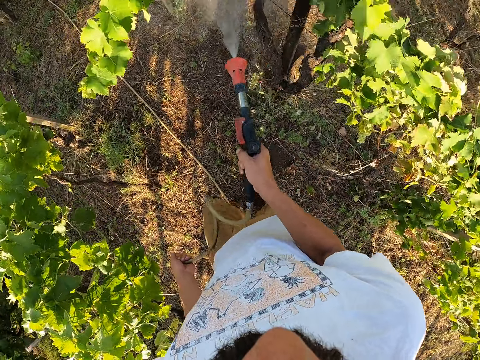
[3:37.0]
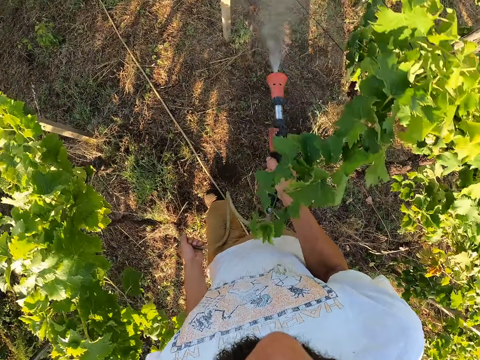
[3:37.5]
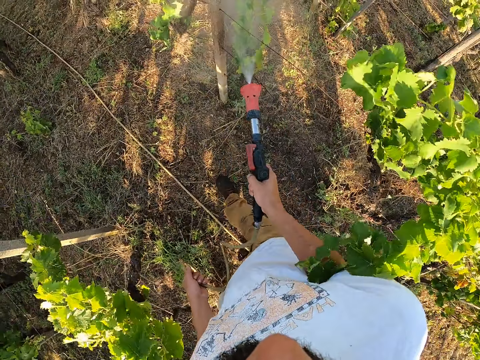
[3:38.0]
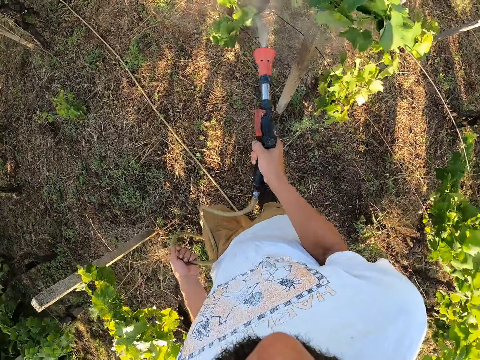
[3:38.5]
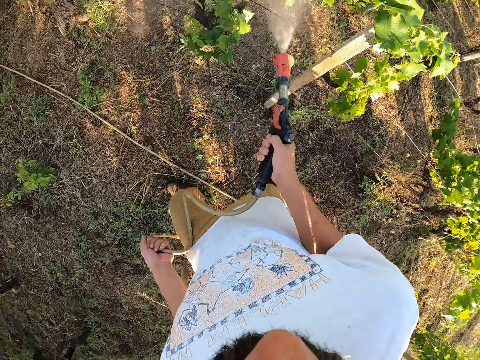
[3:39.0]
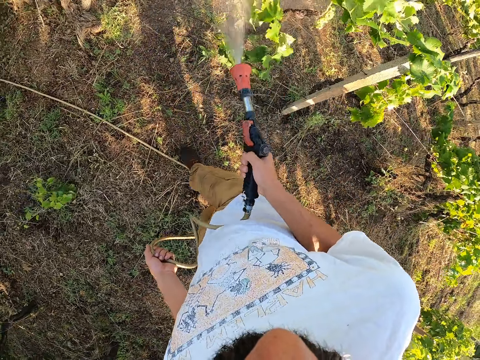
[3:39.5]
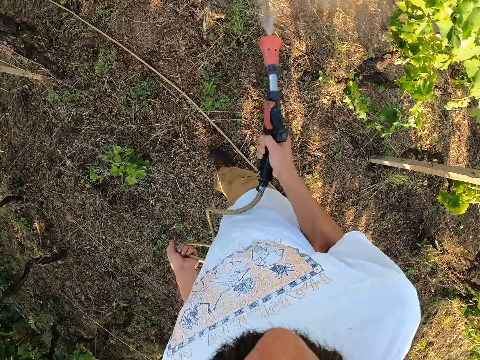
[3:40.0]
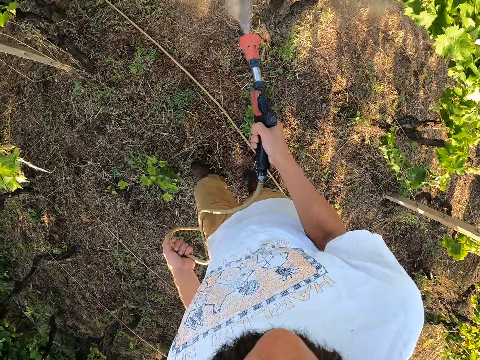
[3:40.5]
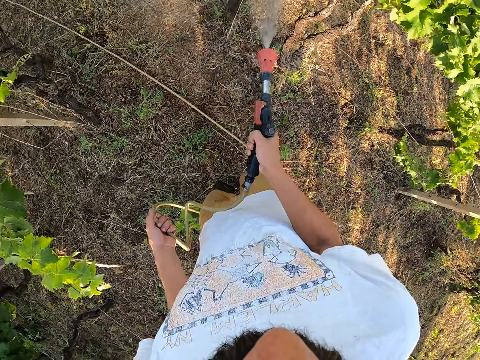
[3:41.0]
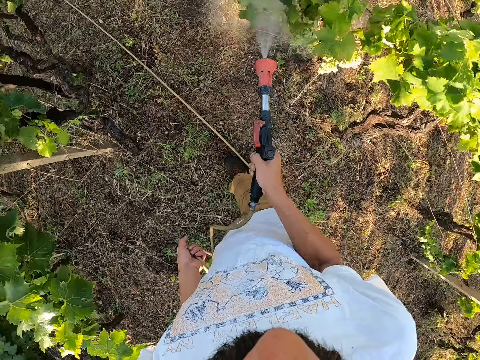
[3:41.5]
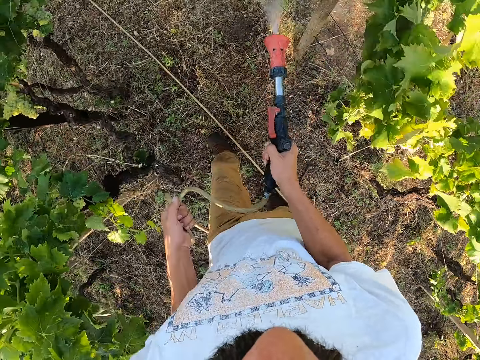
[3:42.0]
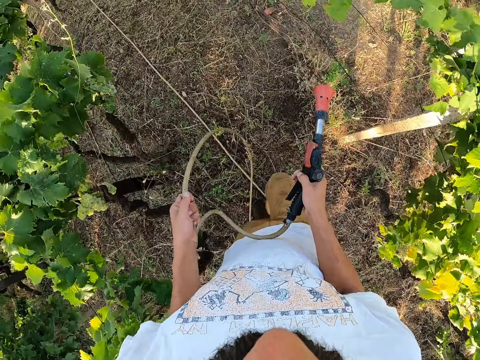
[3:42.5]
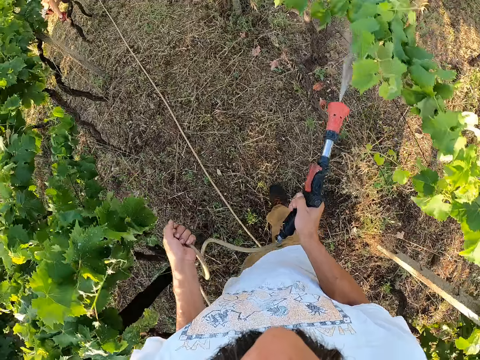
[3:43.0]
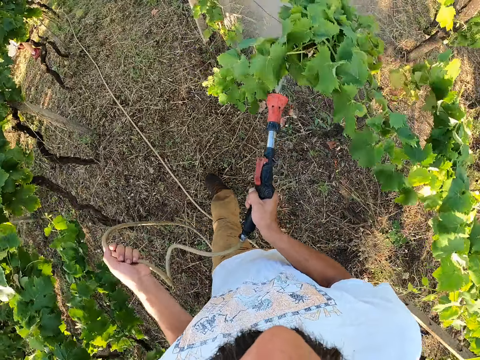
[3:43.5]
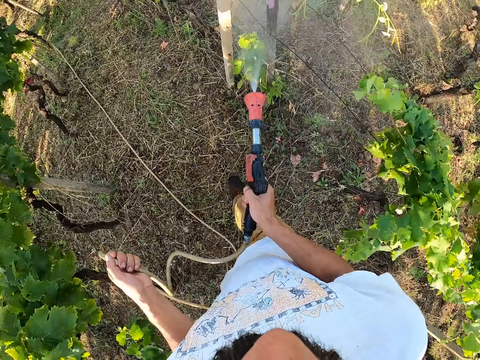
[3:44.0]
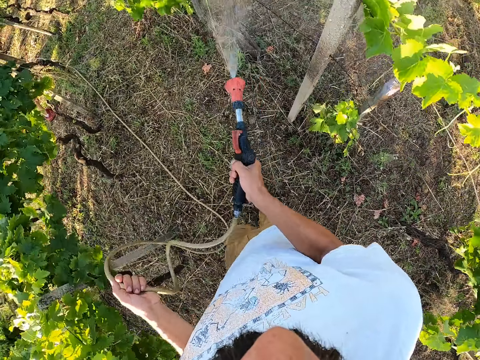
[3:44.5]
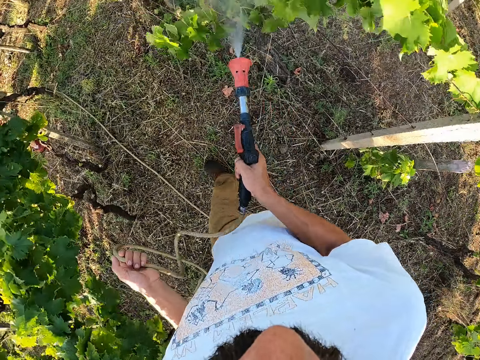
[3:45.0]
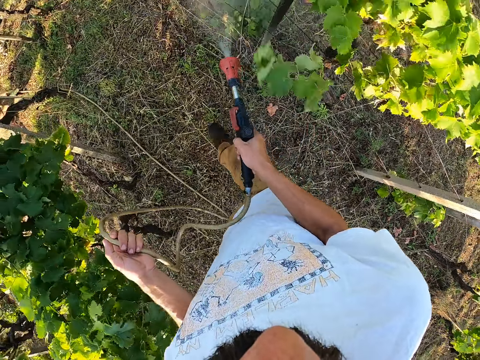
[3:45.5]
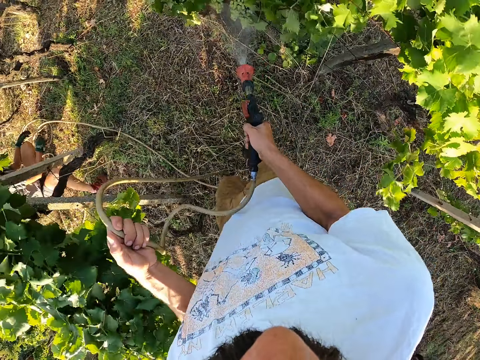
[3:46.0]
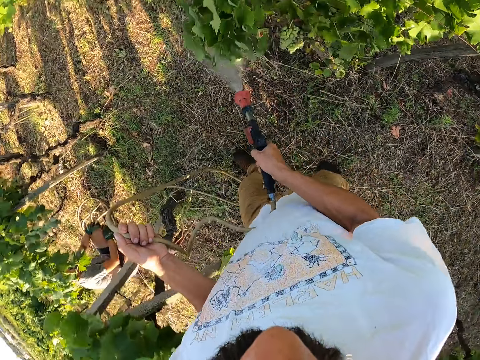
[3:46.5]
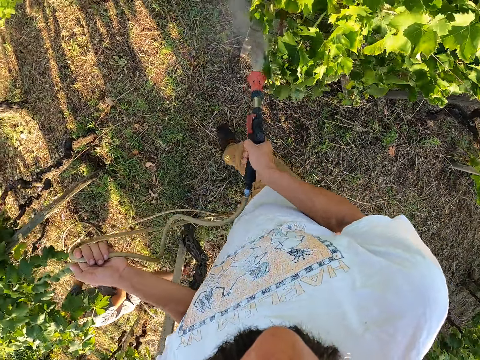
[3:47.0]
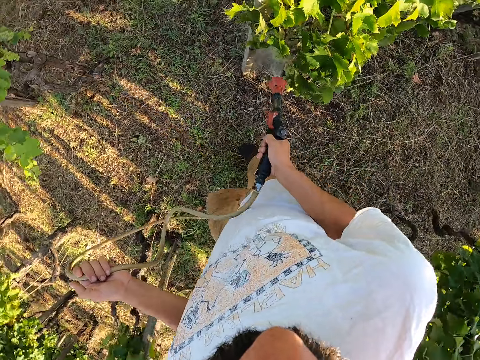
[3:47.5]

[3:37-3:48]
The camera wearer switches off the water spray gun. They walk. They switch on the water spray gun and water the trees with the water spray gun.

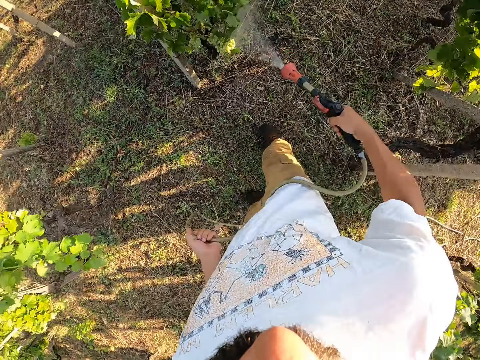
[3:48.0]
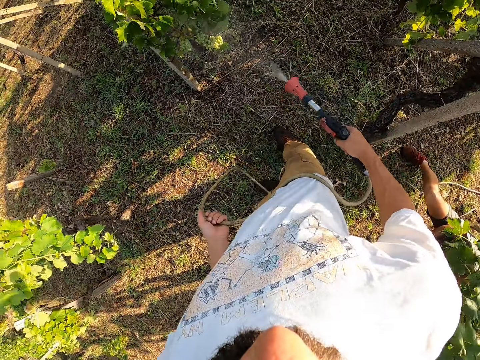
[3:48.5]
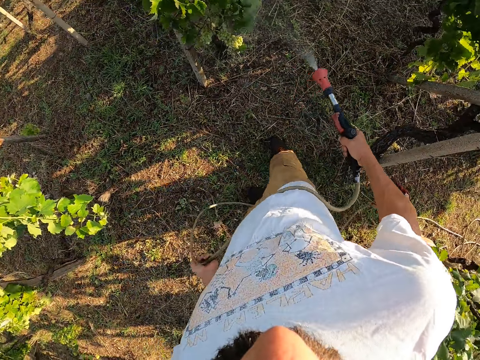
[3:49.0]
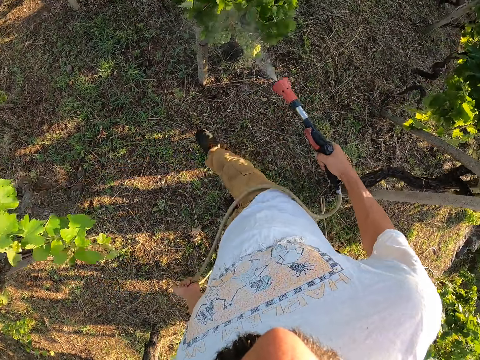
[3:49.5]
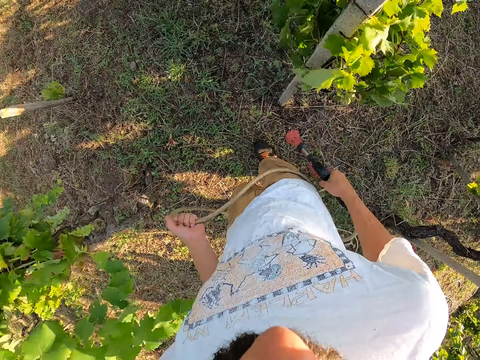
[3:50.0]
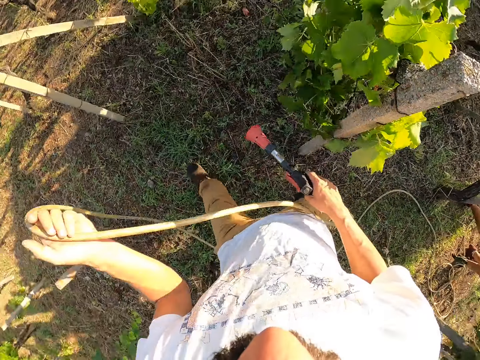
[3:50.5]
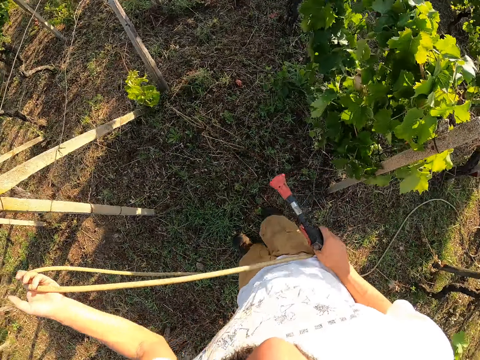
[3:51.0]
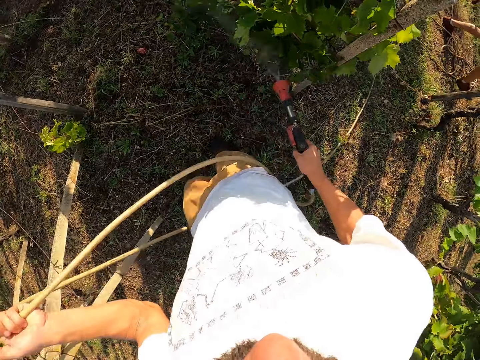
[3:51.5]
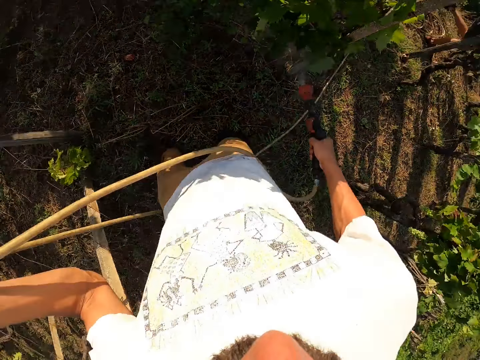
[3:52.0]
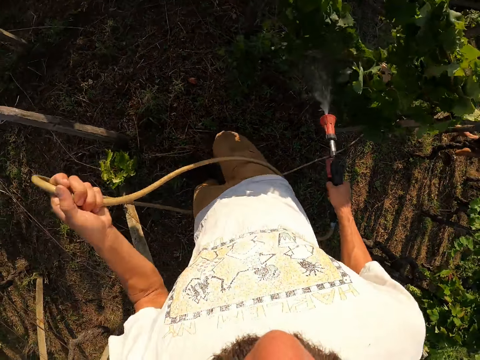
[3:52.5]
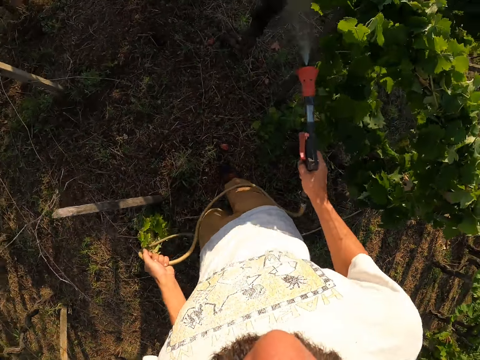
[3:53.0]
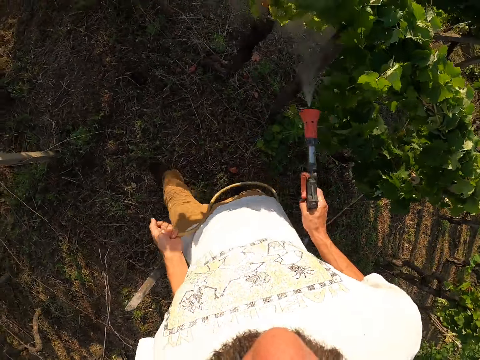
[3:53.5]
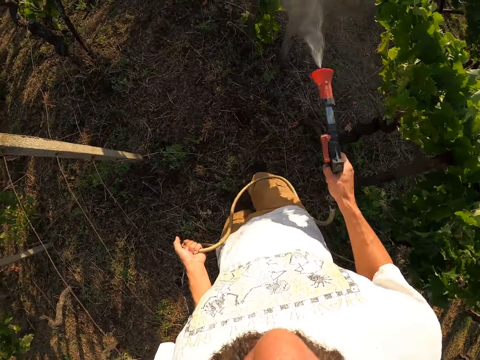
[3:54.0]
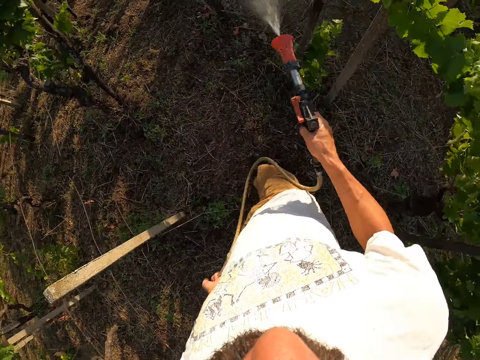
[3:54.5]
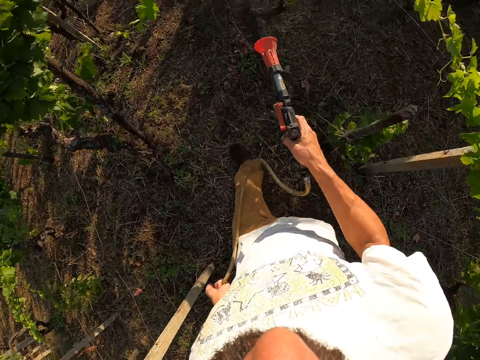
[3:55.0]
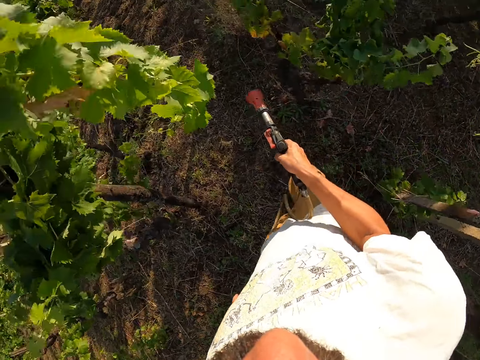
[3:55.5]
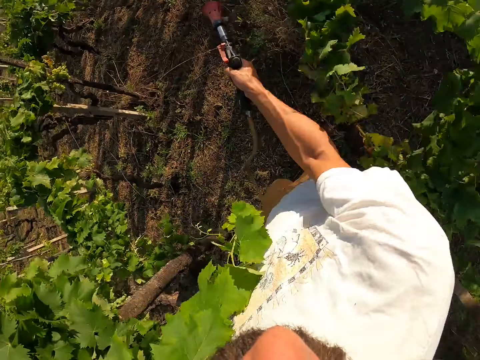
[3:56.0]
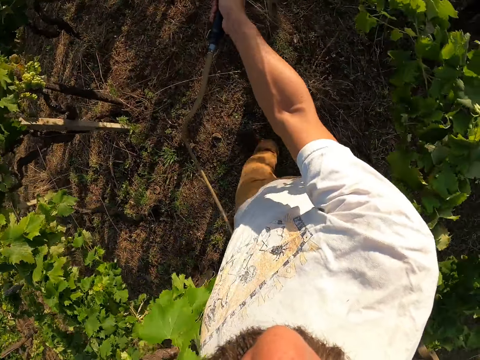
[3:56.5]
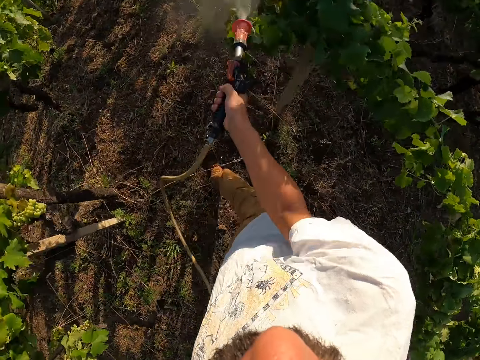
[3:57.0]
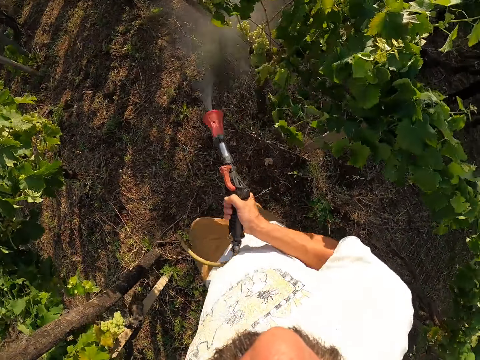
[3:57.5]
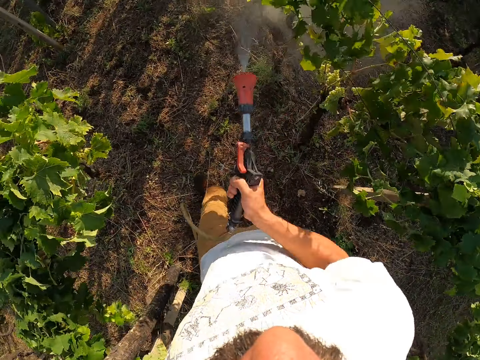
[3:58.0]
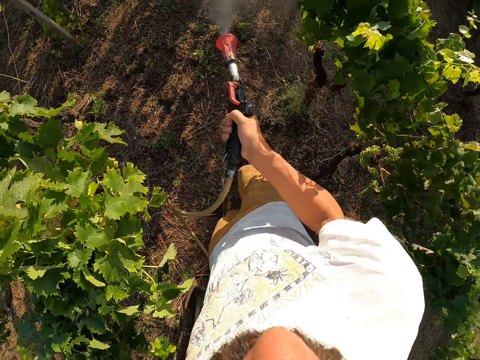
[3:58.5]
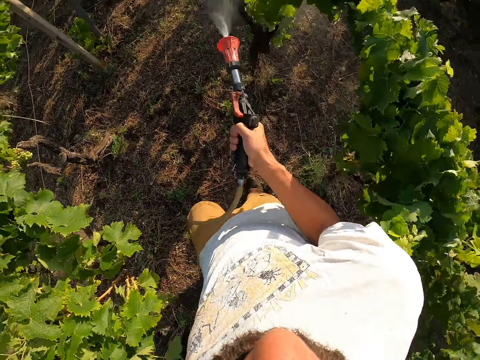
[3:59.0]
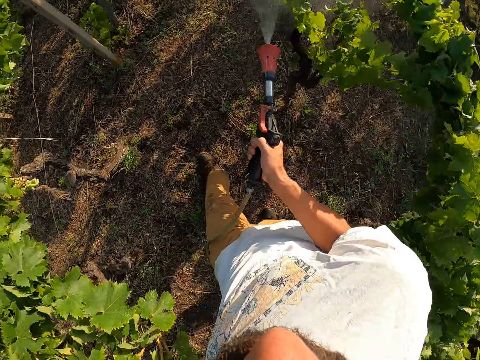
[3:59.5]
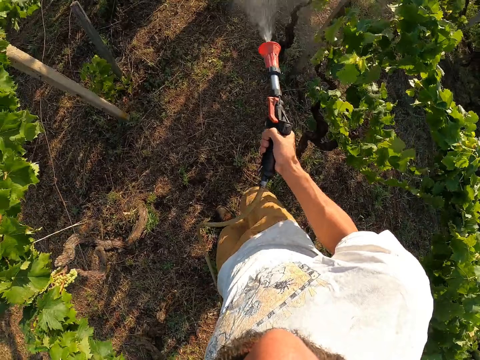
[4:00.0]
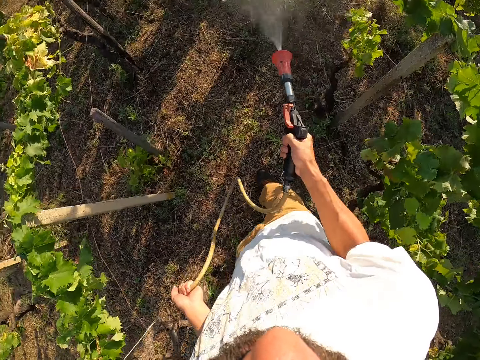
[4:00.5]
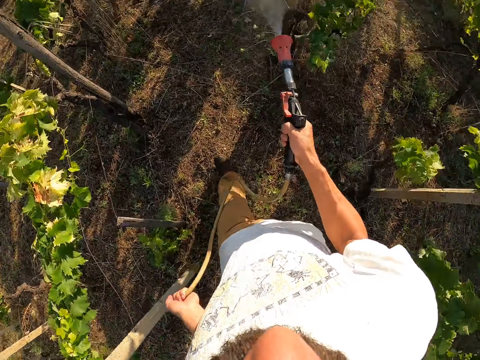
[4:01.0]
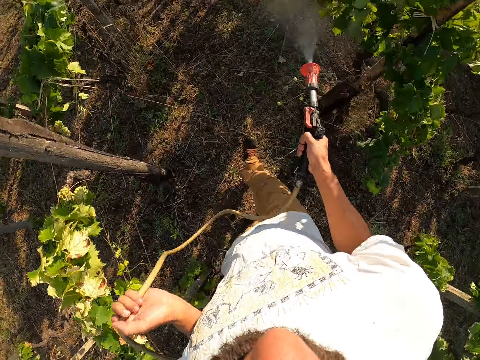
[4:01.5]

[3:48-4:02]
The camera wearer switches off the water spray gun. They walk. They switch on the water spray gun and water the trees with the water spray gun. They switch off the water spray gun. They walk. They switch on the water spray gun and water the trees with the water spray gun.

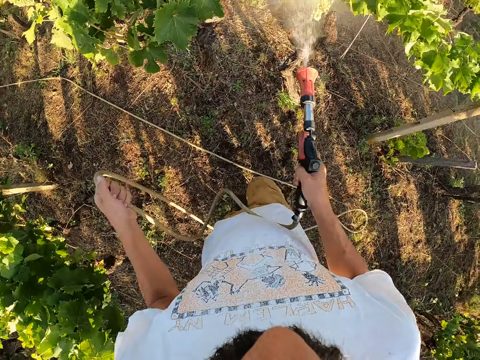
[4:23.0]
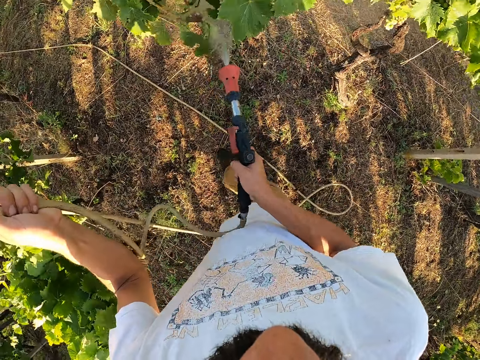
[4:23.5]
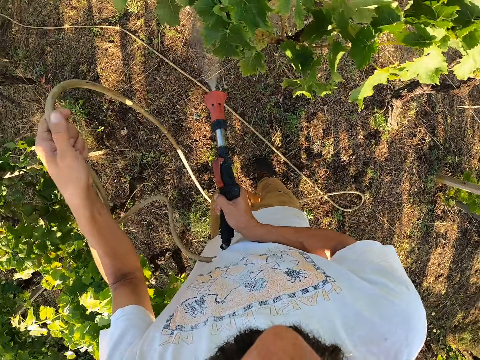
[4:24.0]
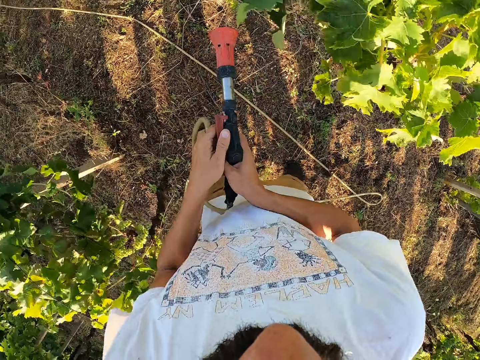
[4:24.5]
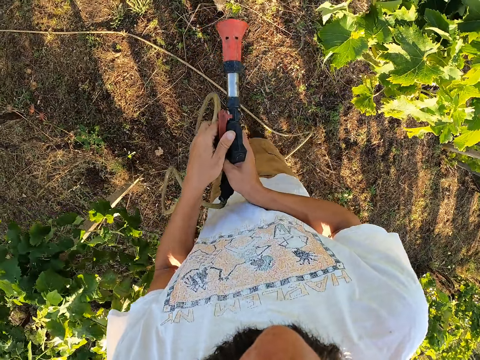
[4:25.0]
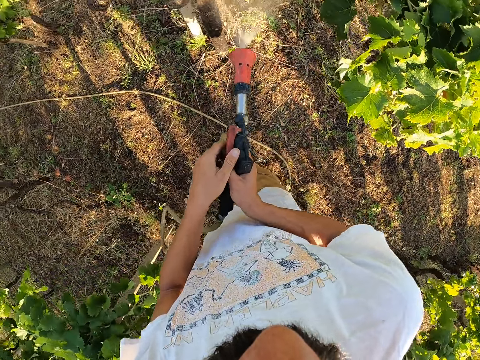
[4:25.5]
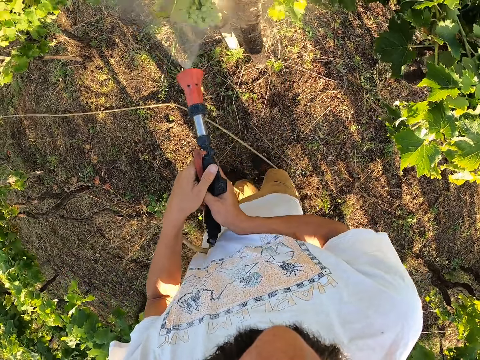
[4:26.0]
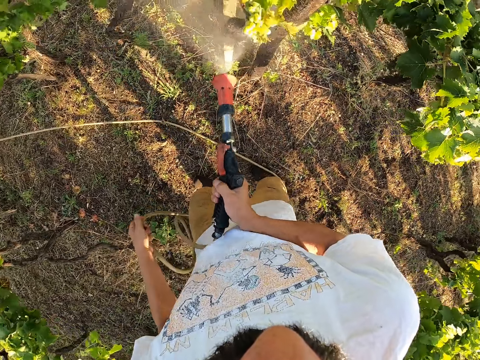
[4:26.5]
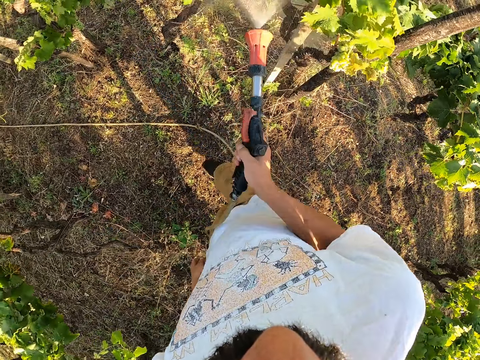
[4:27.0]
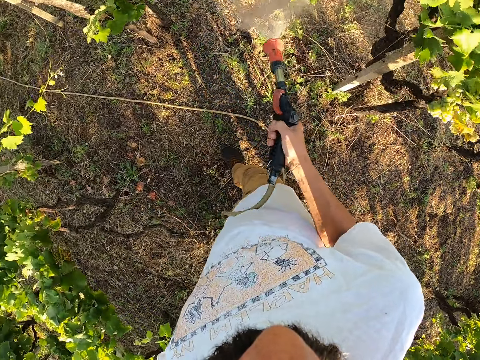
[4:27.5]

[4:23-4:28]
The camera wearer switches off the water spray gun. They switch on the water spray gun and water the trees with the water spray gun.
